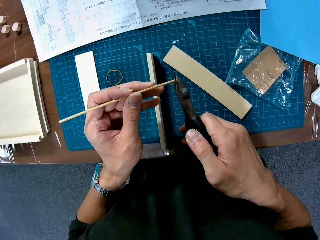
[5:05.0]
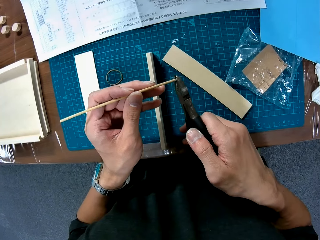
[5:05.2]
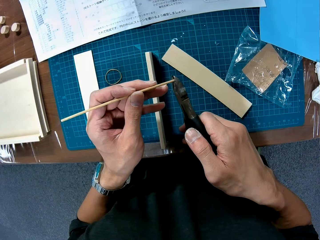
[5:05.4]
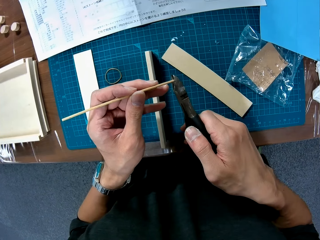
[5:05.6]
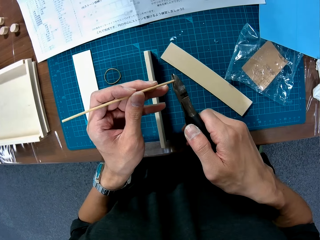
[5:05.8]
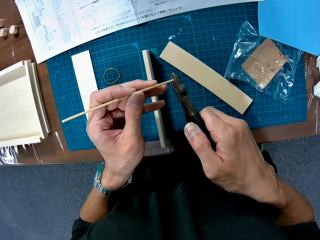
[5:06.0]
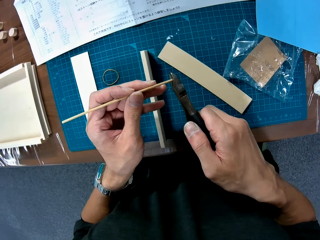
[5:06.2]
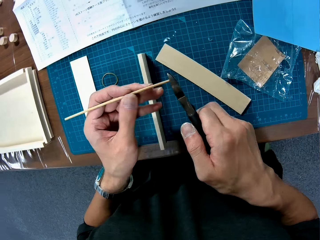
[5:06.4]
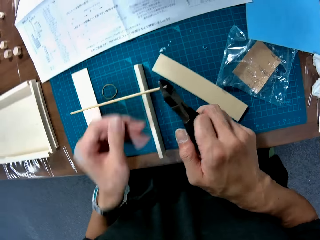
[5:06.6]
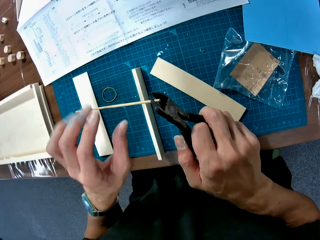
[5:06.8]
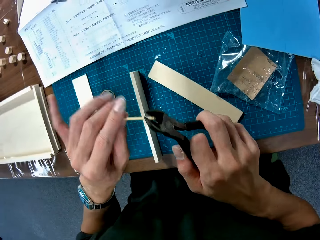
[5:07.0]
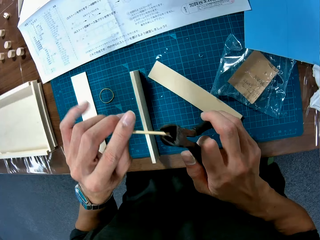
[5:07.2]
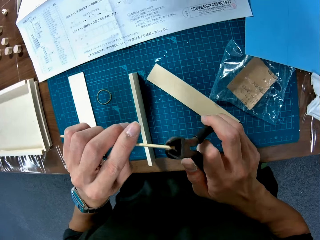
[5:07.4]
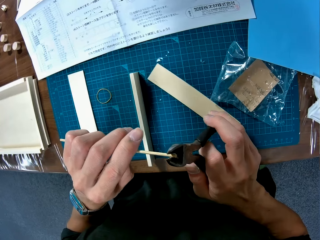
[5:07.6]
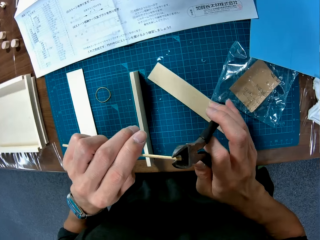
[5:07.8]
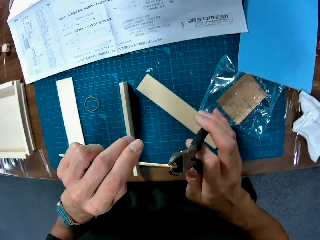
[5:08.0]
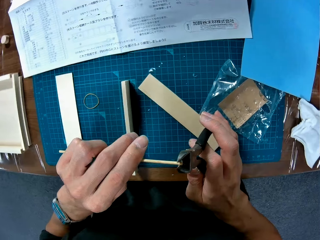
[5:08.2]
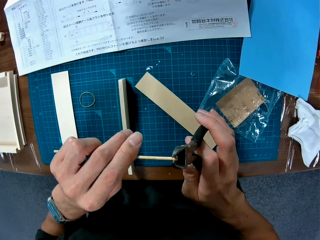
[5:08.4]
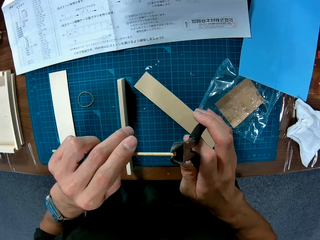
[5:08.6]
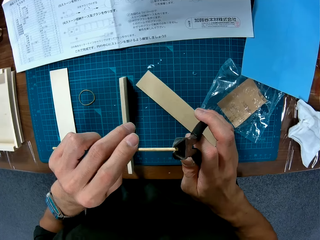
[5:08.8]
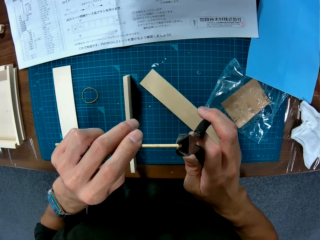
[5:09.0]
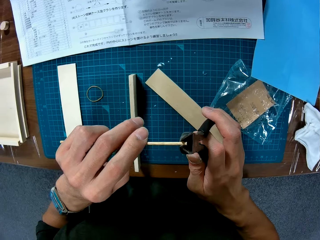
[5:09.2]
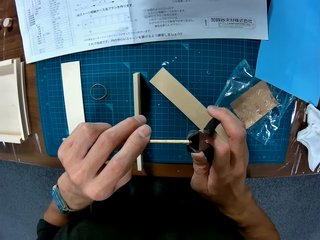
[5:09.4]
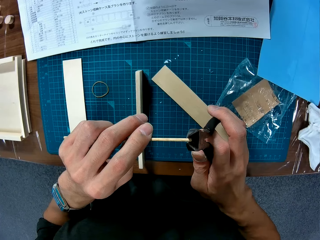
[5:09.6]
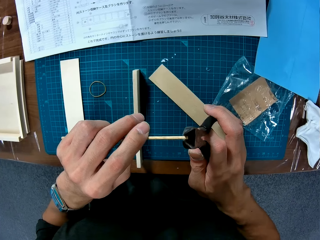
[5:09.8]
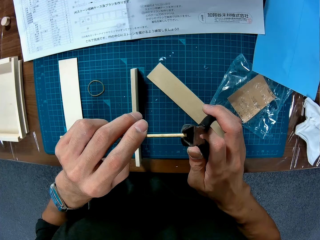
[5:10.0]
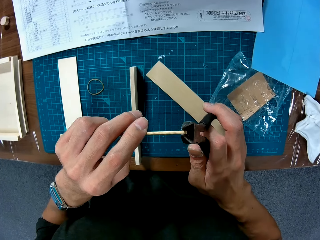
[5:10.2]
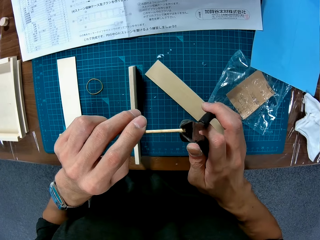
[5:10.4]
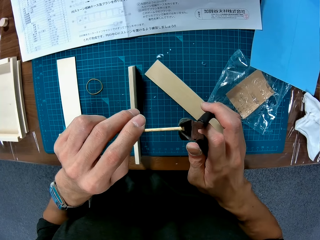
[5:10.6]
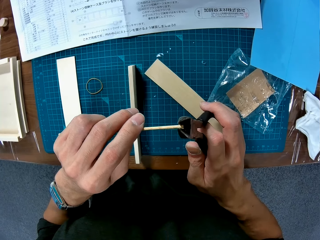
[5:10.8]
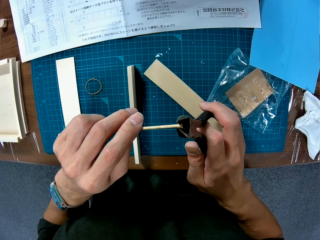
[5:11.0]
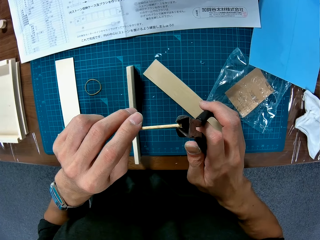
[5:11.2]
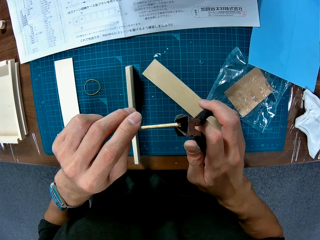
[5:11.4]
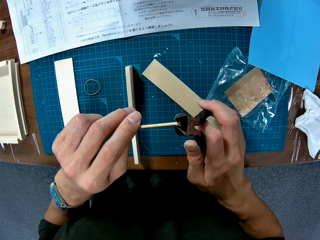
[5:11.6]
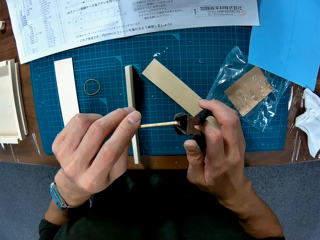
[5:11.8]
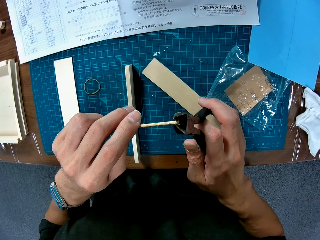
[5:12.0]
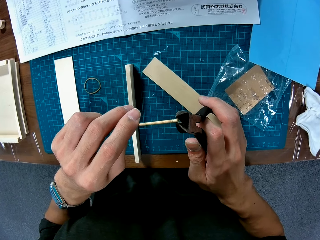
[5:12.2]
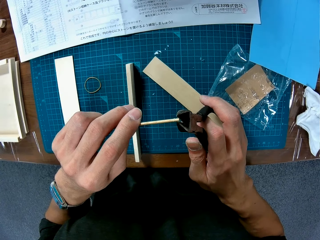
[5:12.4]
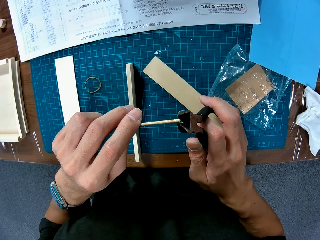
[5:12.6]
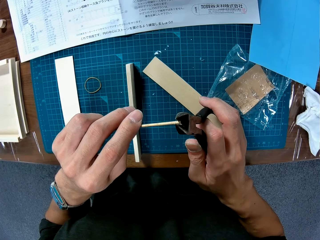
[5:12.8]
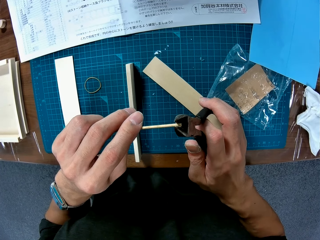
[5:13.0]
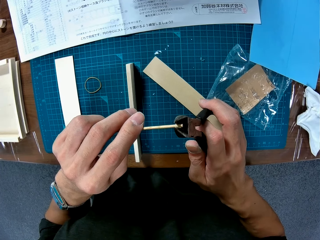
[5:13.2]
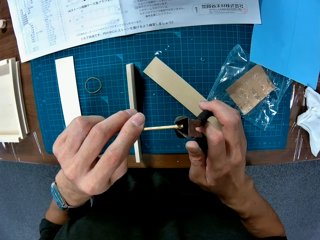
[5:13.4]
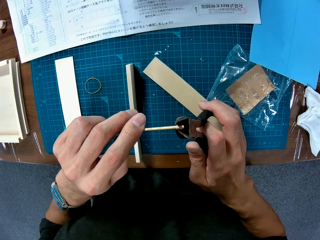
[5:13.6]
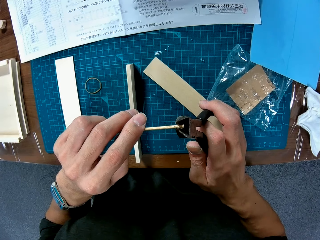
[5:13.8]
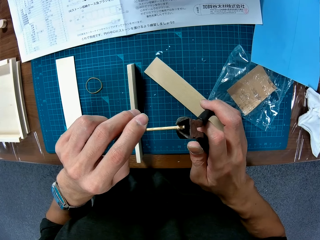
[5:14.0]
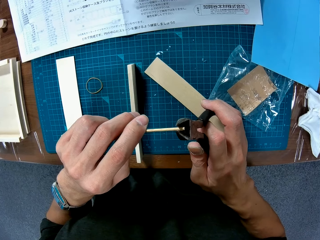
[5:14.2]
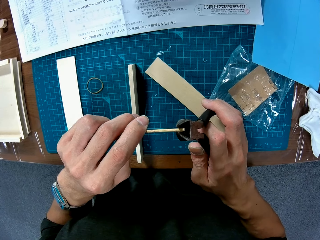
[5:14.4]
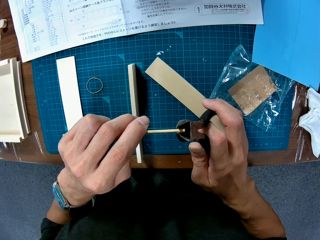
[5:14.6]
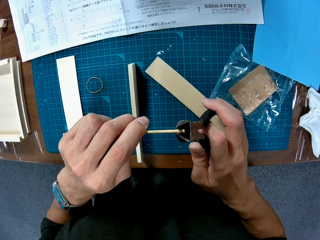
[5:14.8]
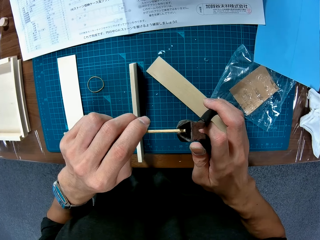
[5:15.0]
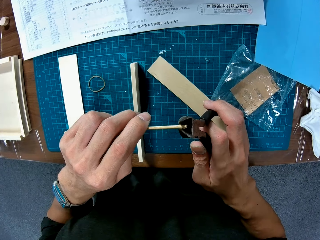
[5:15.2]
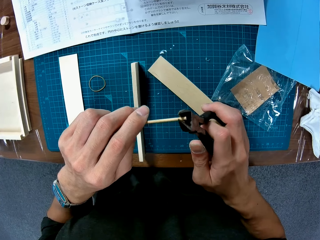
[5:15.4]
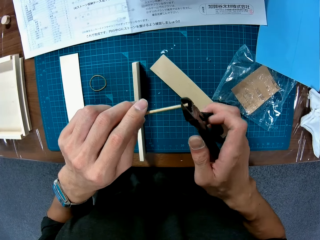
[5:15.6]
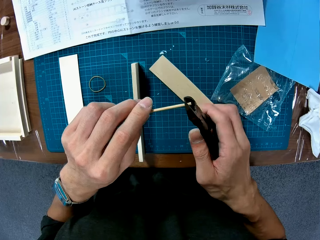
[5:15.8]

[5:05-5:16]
The camera wearer cuts the wooden curling piece with the pliers. They unhand the wooden curling piece. They hold the wooden curling piece. They place the piece of wood in between the pliers. They adjust the wooden curling piece in the pliers.

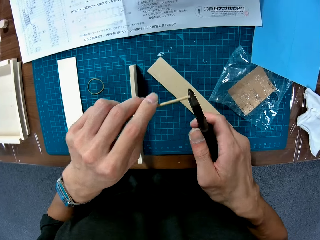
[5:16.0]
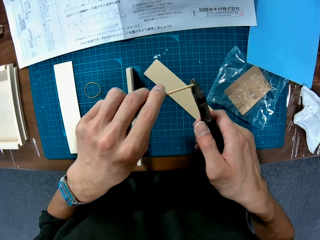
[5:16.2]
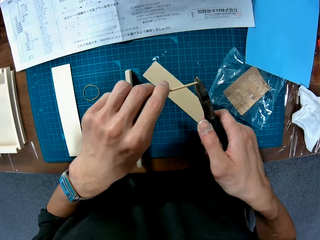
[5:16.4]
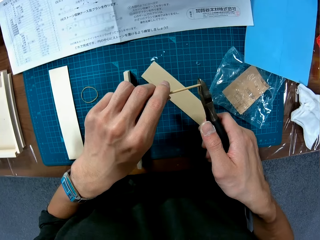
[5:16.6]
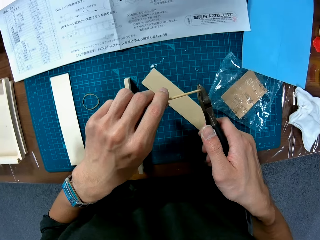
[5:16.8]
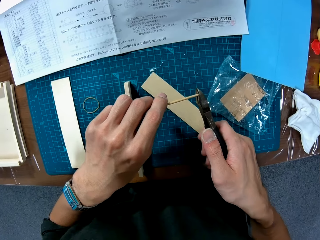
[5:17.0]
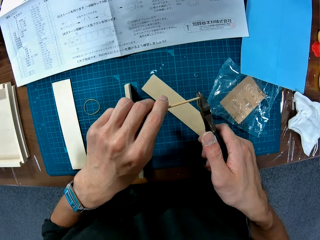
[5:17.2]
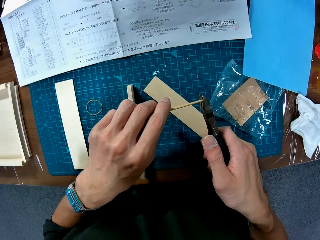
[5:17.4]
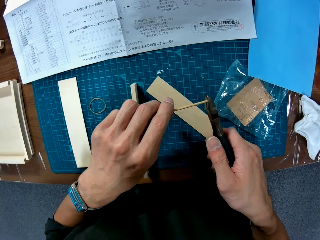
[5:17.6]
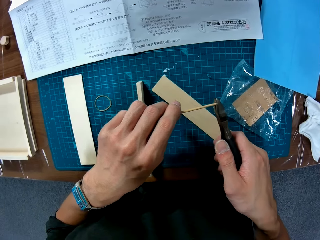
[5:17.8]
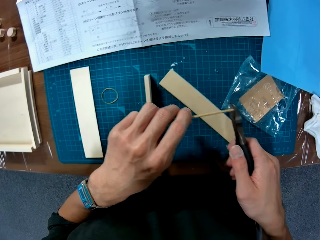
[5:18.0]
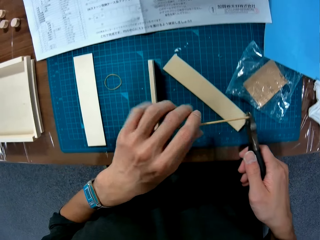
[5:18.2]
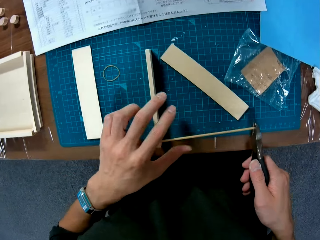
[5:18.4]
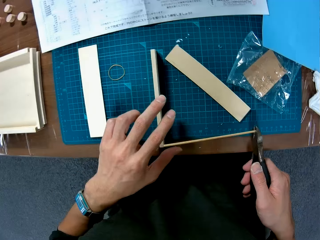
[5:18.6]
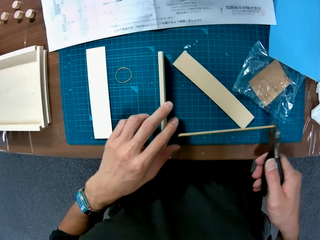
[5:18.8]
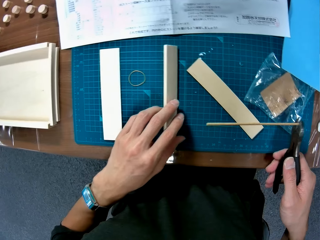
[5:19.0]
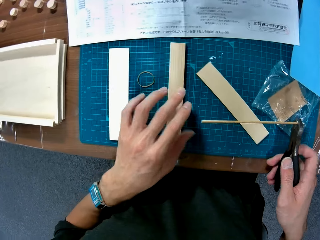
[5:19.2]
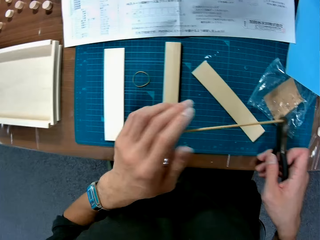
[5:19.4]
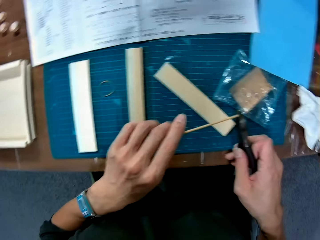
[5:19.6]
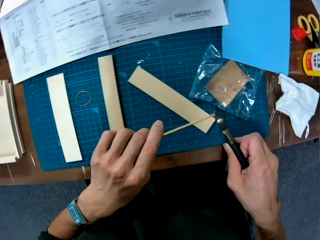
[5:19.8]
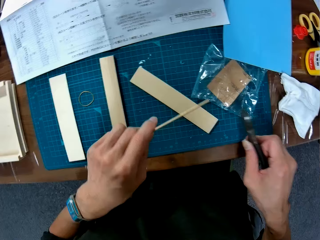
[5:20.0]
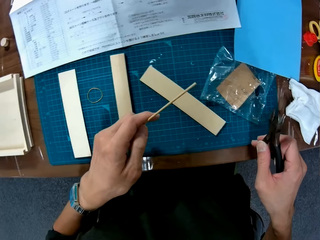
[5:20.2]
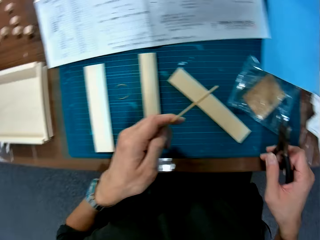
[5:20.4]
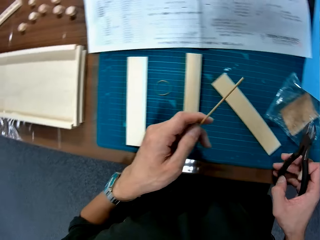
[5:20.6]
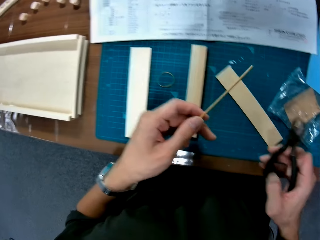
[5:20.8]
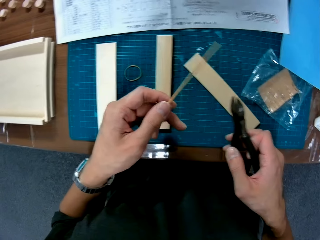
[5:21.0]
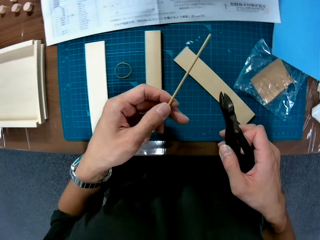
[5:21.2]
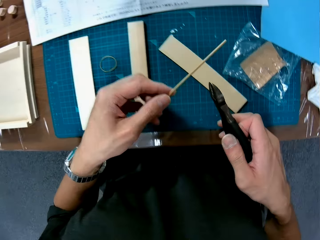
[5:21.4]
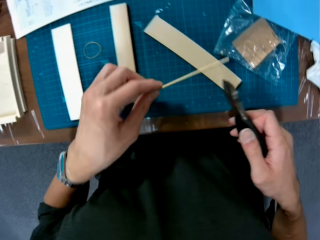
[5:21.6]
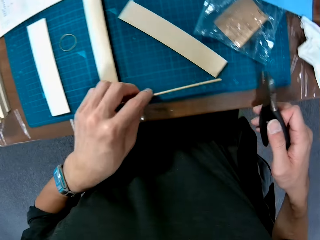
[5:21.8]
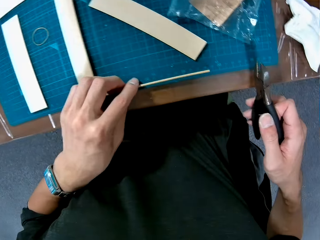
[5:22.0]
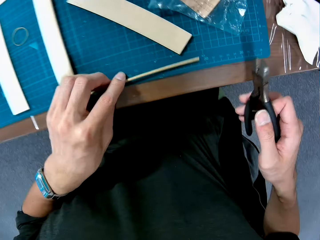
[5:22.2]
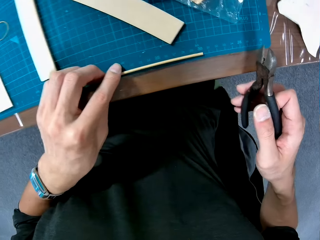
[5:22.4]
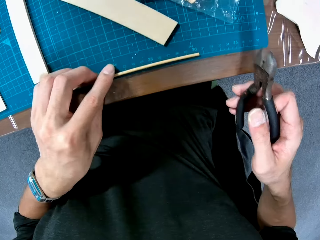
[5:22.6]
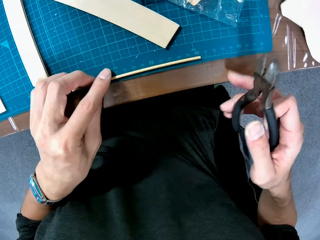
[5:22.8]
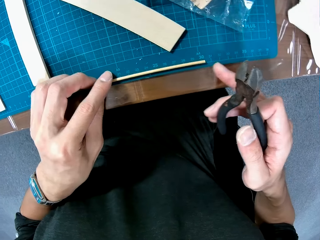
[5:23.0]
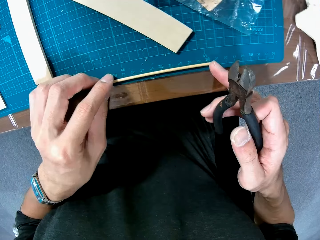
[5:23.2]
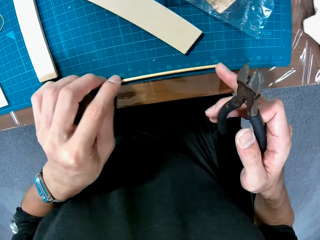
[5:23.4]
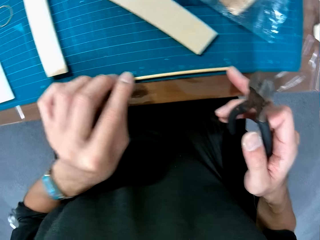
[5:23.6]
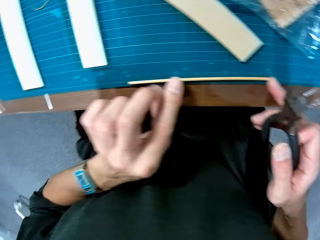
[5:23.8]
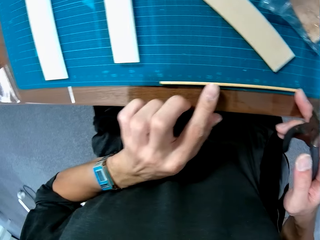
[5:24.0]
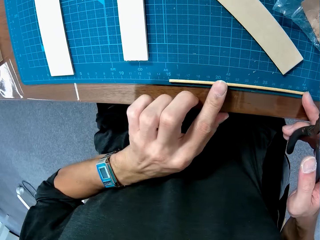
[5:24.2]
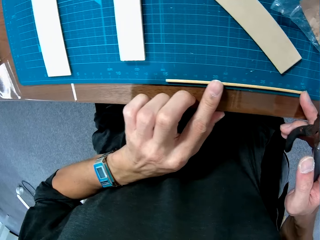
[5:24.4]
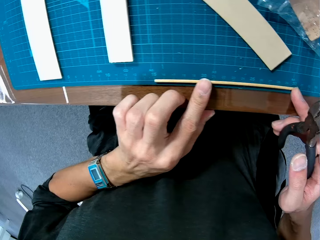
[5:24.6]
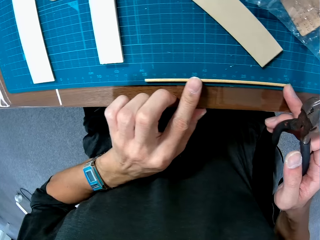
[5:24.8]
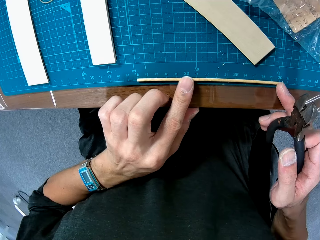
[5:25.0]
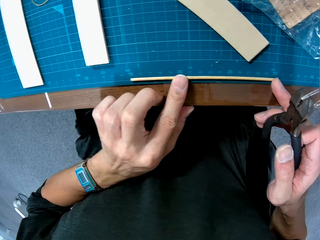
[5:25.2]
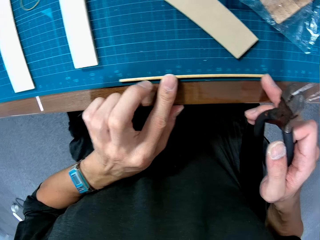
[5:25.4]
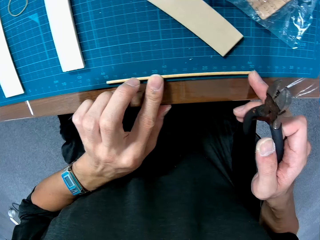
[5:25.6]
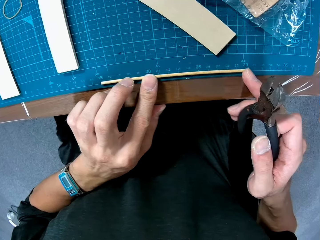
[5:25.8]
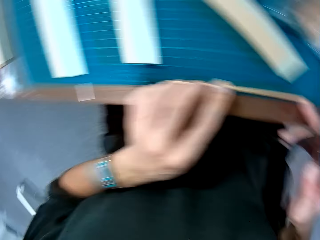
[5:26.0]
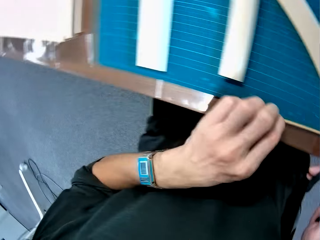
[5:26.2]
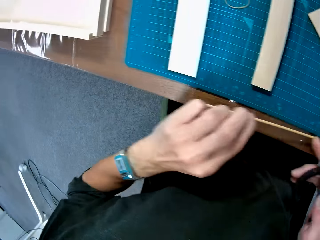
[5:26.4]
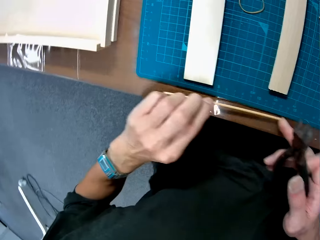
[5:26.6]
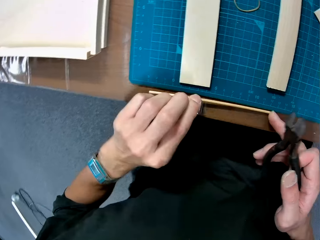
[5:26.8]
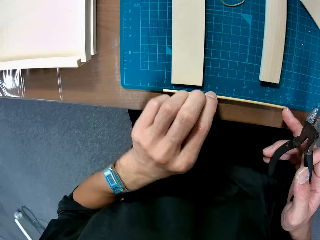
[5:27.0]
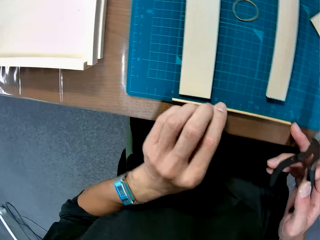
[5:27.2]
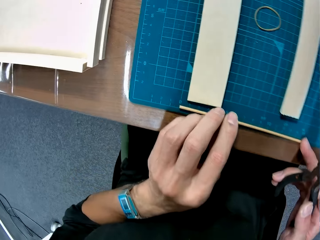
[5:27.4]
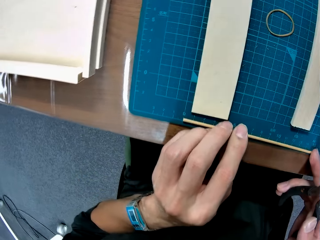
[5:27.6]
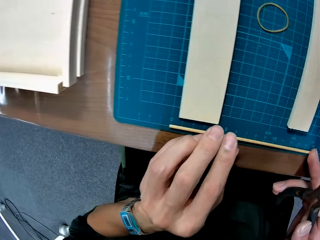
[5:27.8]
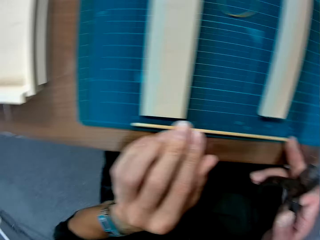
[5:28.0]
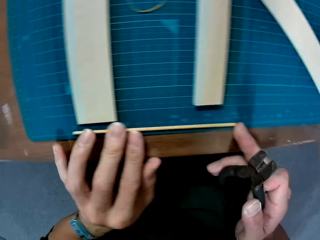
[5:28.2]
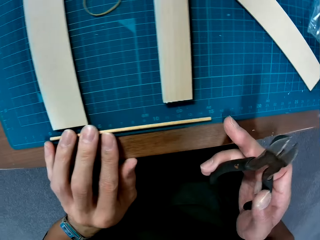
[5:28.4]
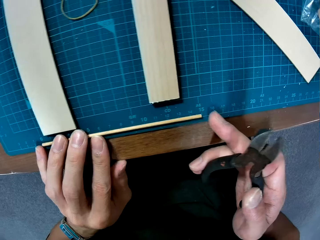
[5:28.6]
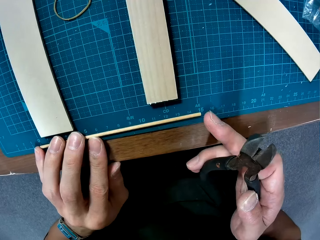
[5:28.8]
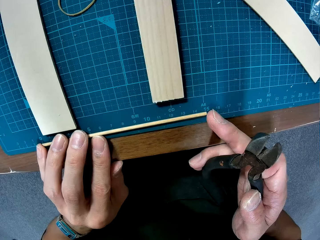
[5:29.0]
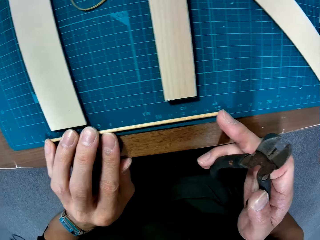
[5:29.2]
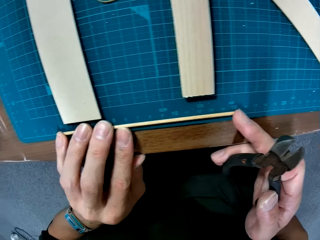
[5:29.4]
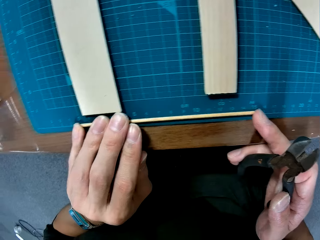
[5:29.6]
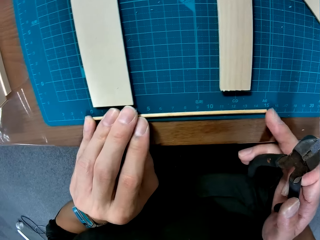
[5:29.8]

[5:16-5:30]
The camera wearer unhands the wooden curling piece. He moves a piece of wood on the table with his hand. He picks up the wooden curling piece. He removes the piece of wood from the pliers. He places the wooden curling piece on the cutting mat. He measures the size of the wooden curling piece. He adjusts the piece of wood on the table. He picks up the wooden curling piece, places the wooden curling piece on the cutting mat and measures the size of the wooden curling piece.
